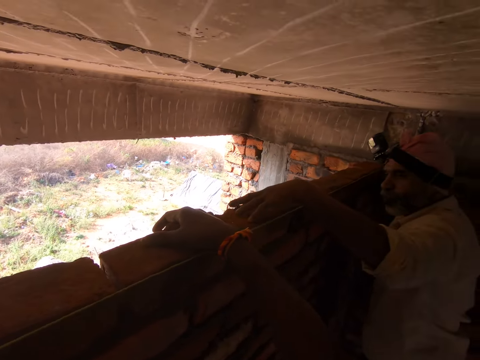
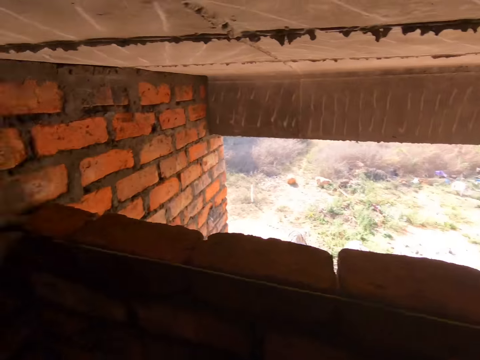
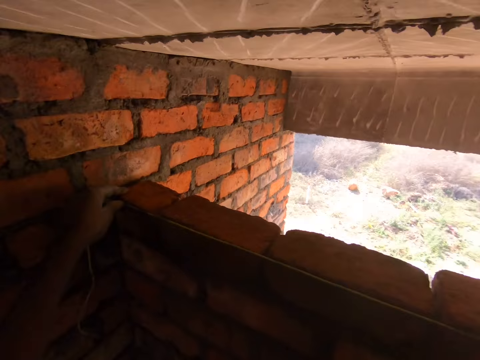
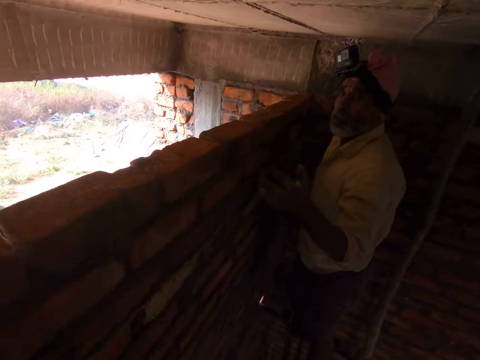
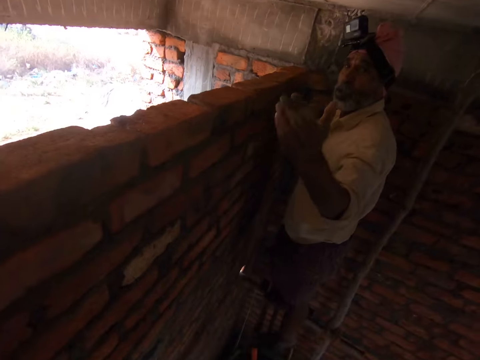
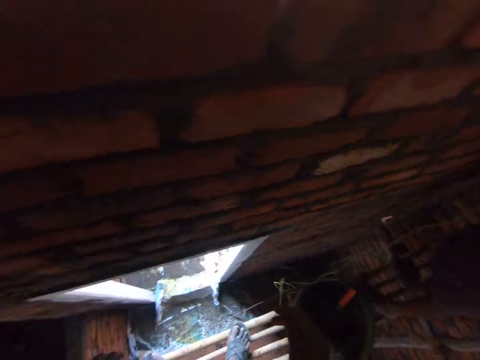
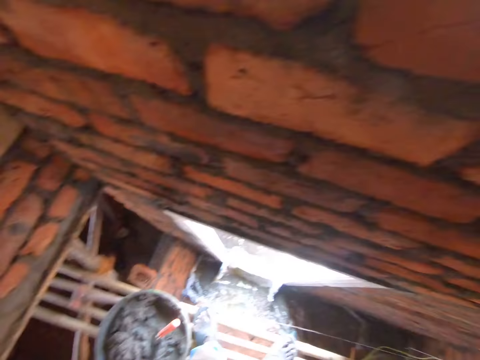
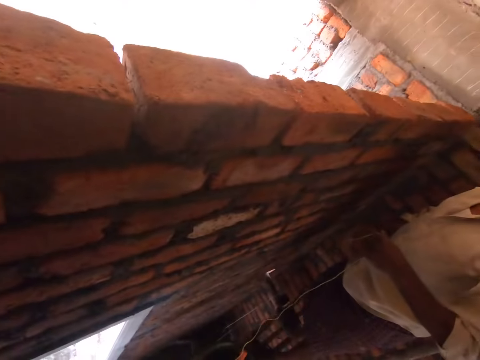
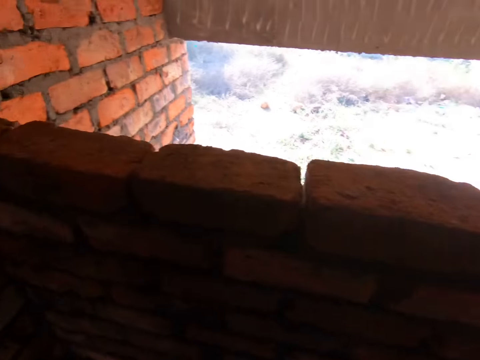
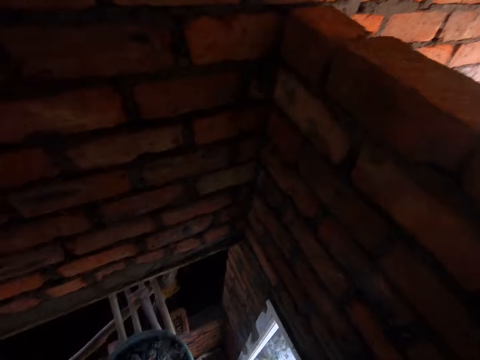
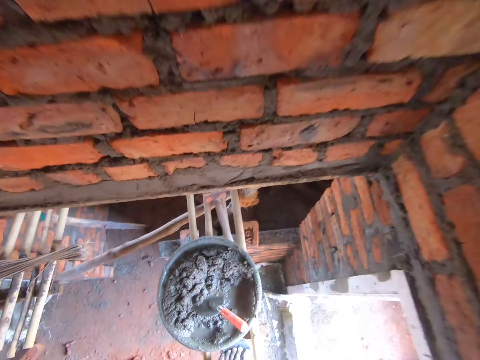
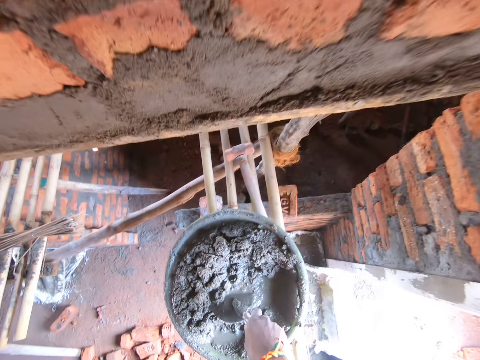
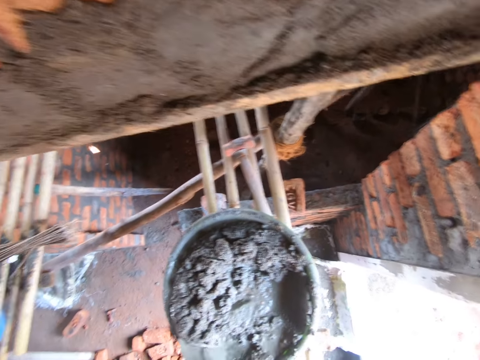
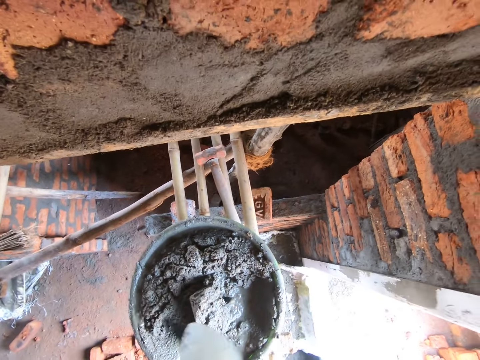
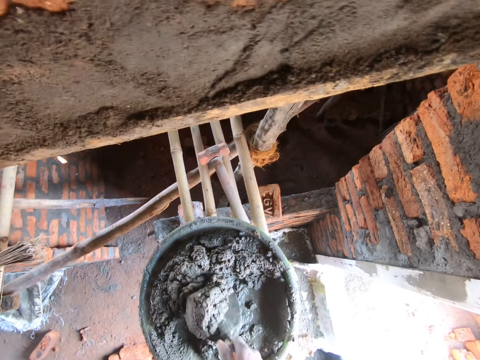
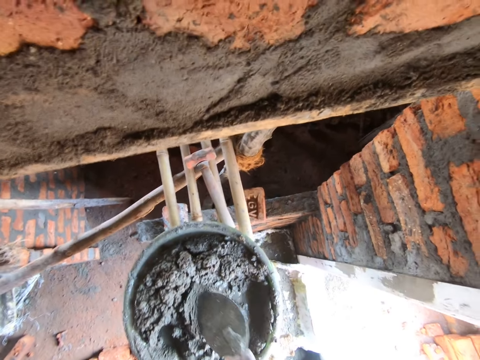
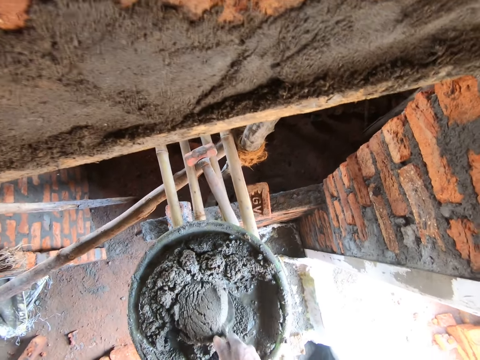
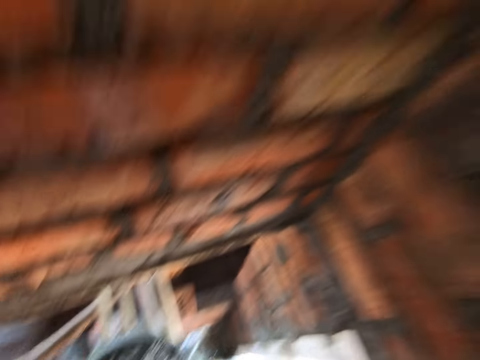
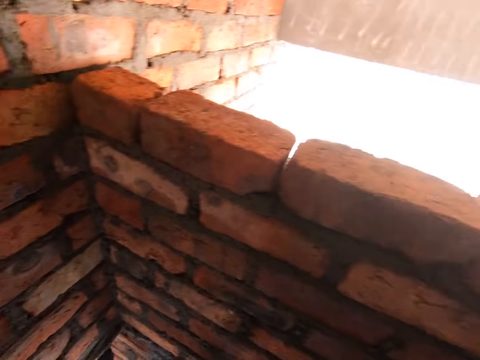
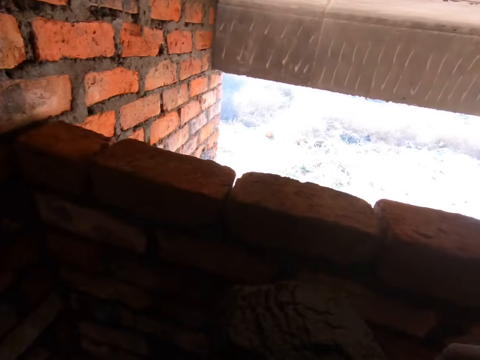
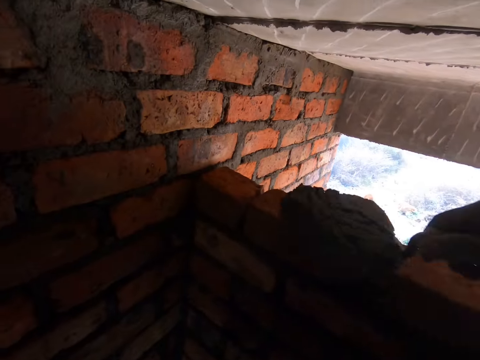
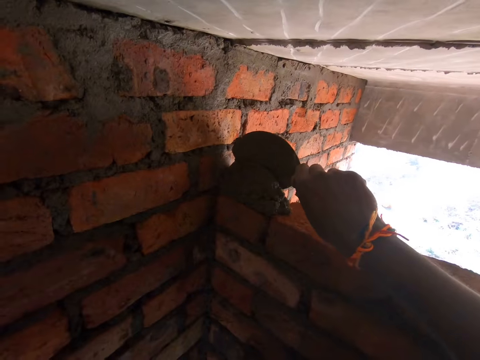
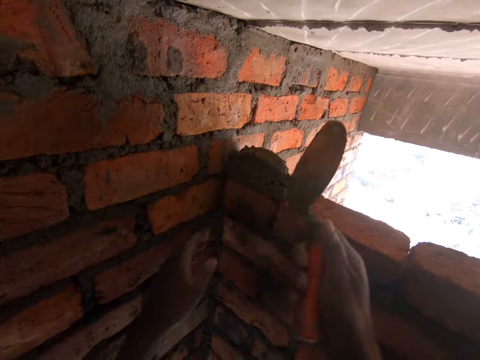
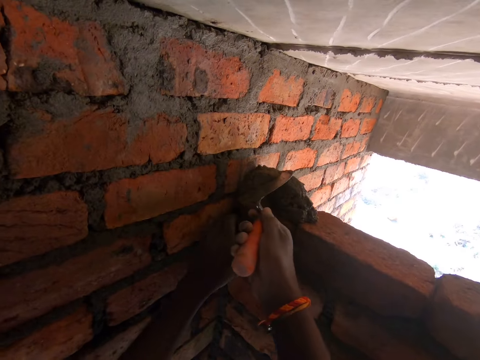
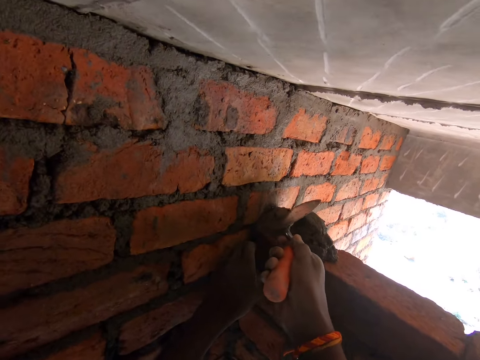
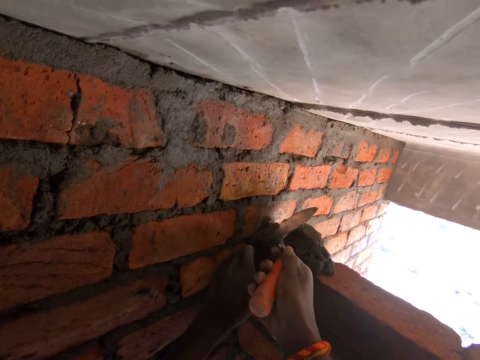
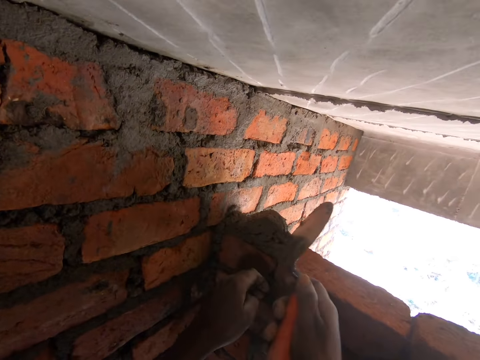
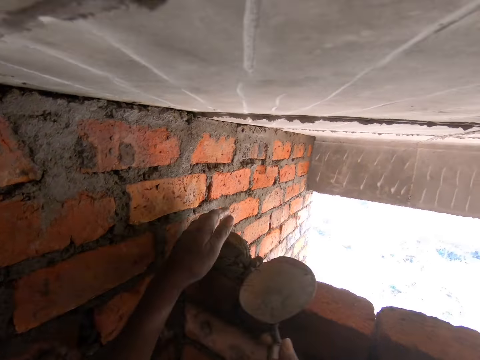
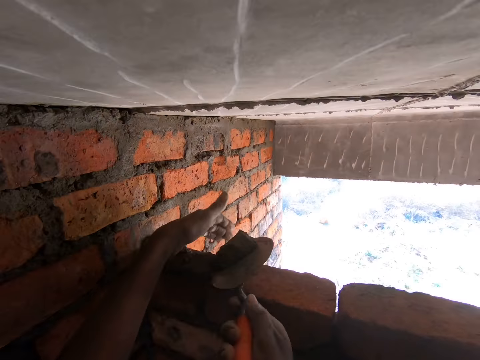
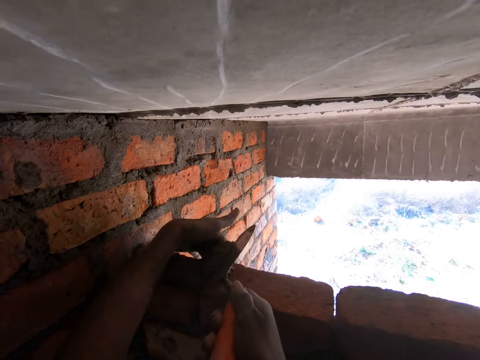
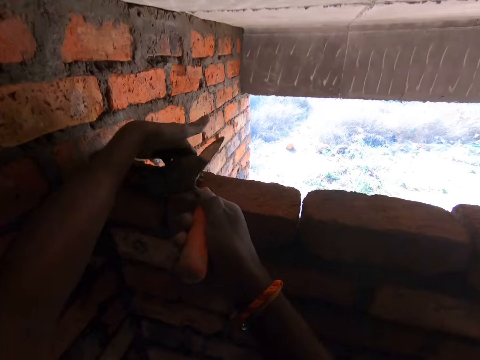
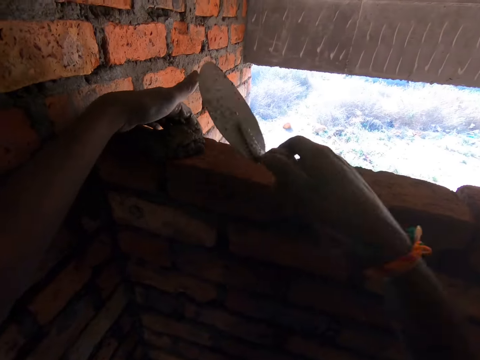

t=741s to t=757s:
The camera wearer looks around. A man moves a hand. The camera wearer picks up a trowel. They mix concrete with the trowel. They scoop concrete with the trowel. They put down the concrete. They spread the concrete between bricks. They scoop the concrete with the trowel and spread the concrete between the bricks.

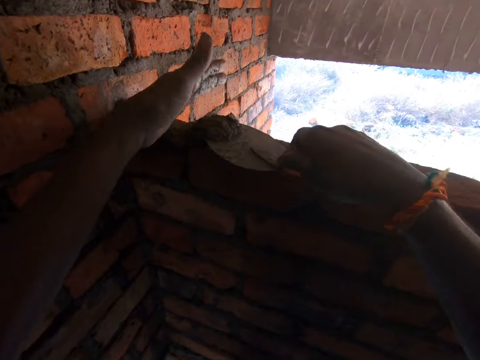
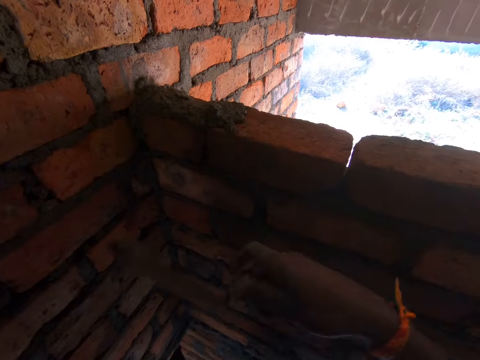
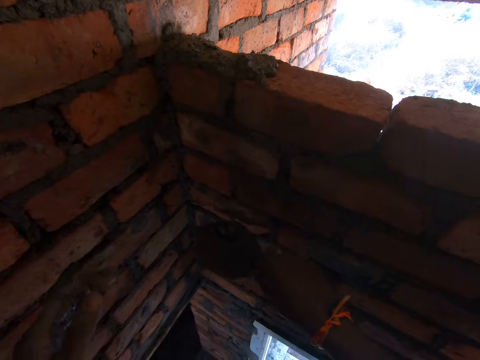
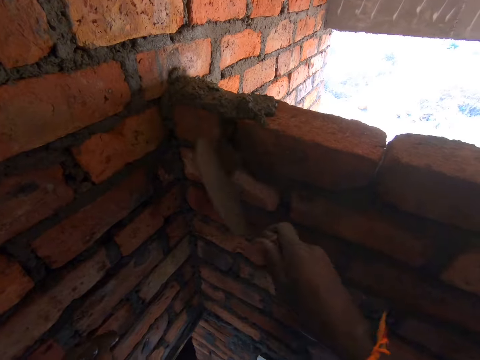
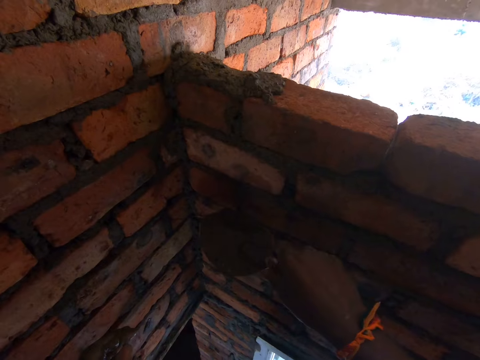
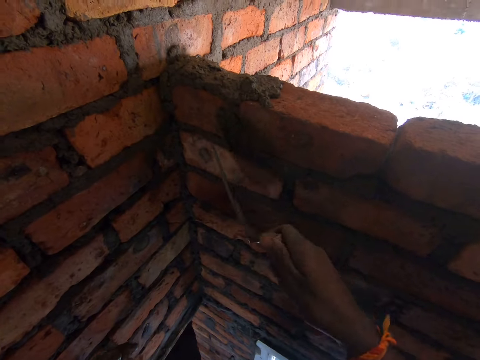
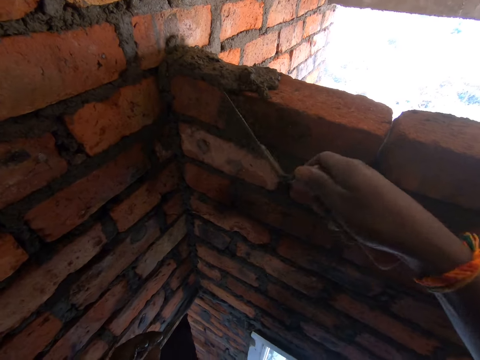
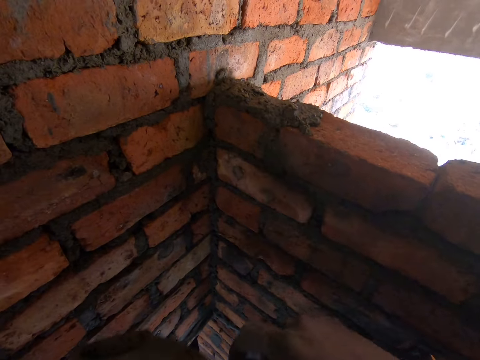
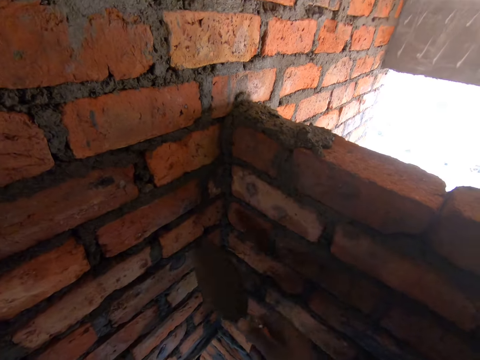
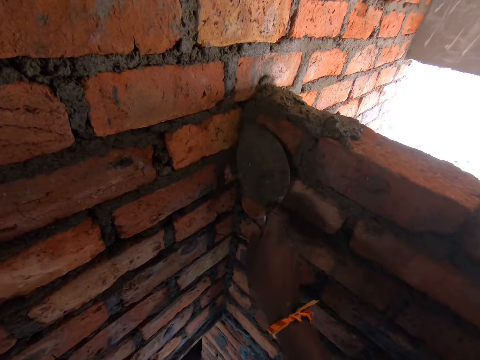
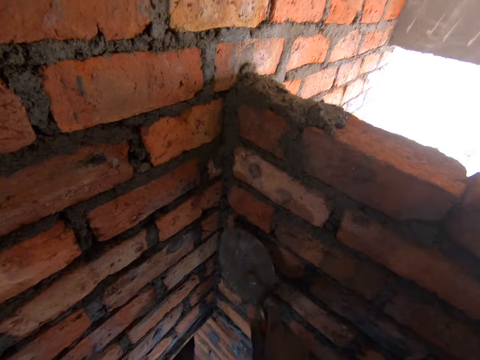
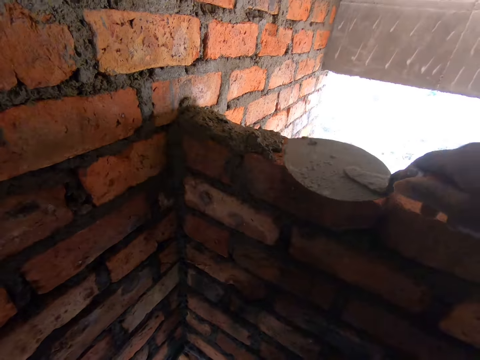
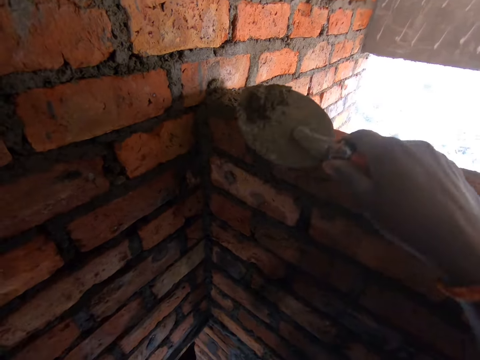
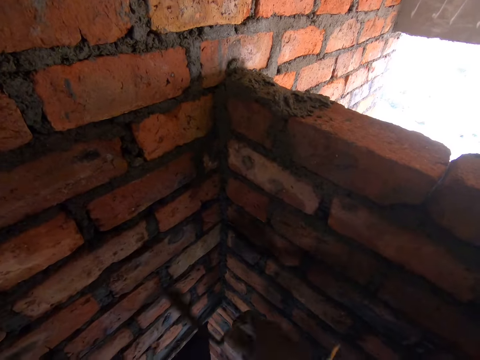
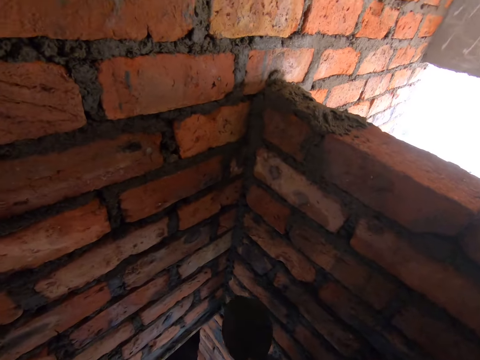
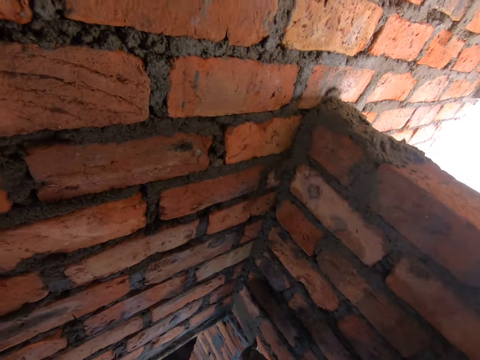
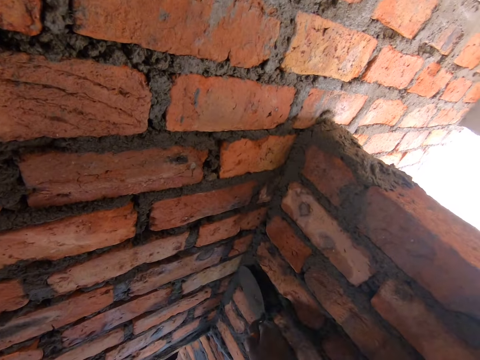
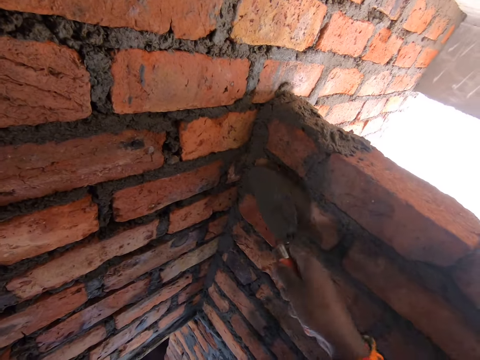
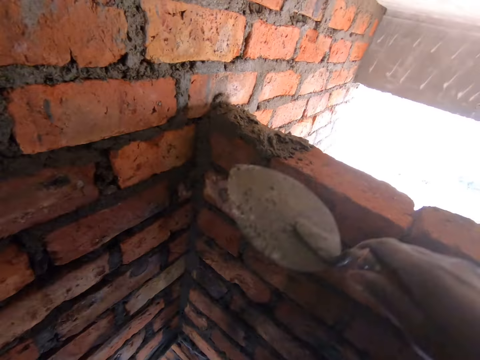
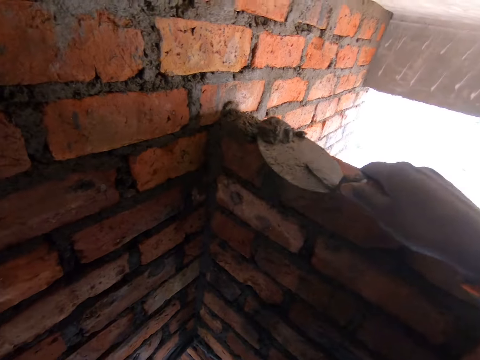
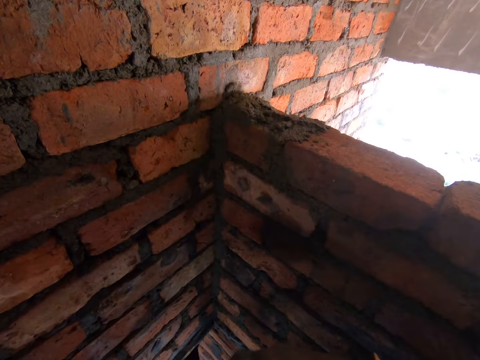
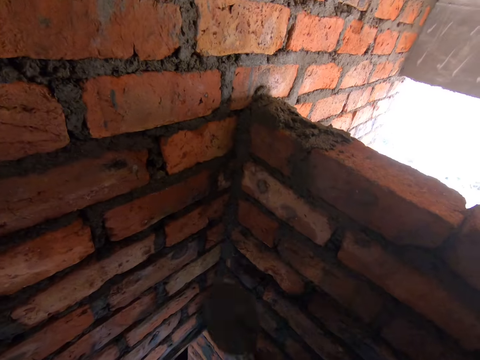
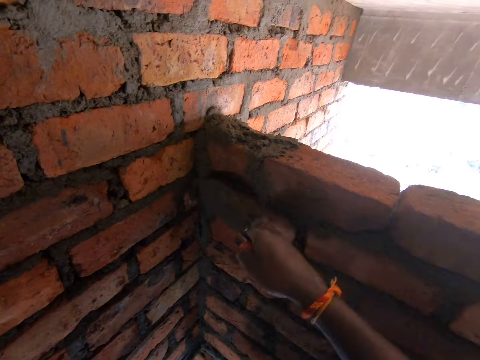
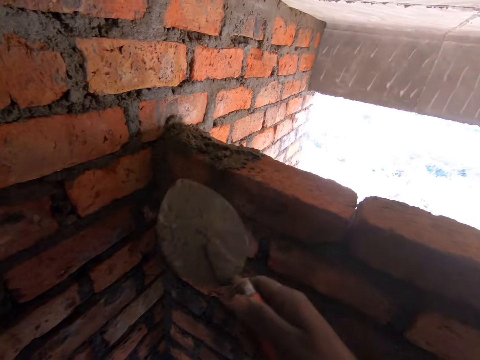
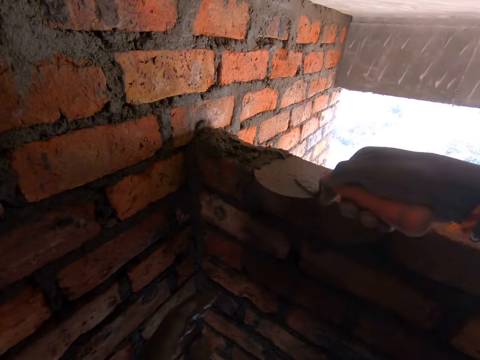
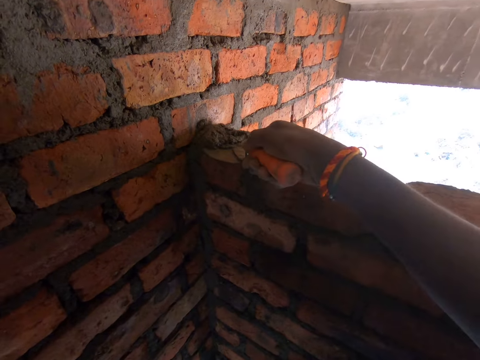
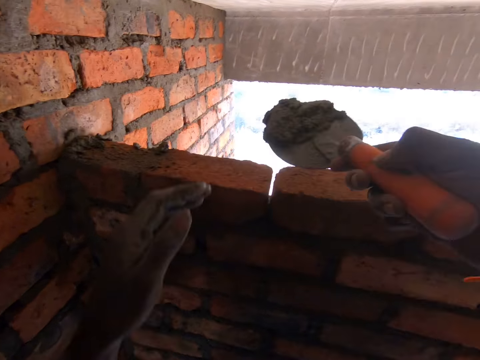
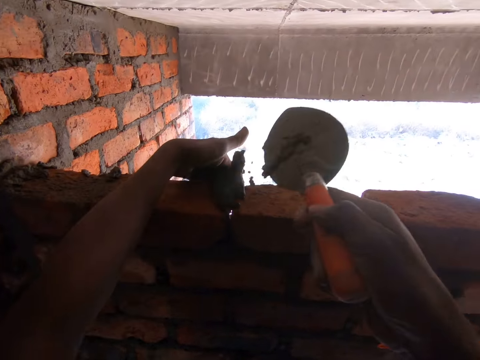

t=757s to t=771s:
The camera wearer scoops concrete with a trowel. They throw the concrete on bricks. They smoothen the concrete on the bricks with the trowel. They scoop the concrete with the trowel. They throw the concrete on the wall. They smoothen the concrete on the wall with the trowel. They scoop the concrete with the trowel. They throw the concrete on the wall. They smoothen the concrete on the wall with the trowel. They scoop the concrete with the trowel. They place a hand against the bricks. They drop the concrete.
